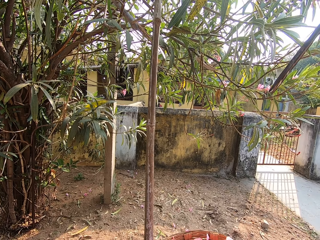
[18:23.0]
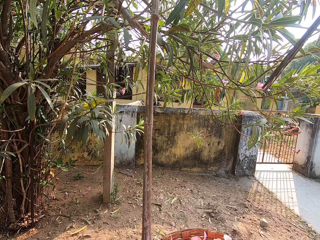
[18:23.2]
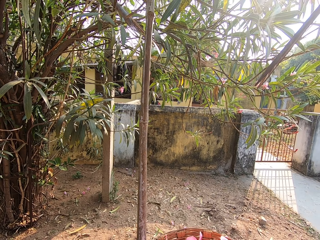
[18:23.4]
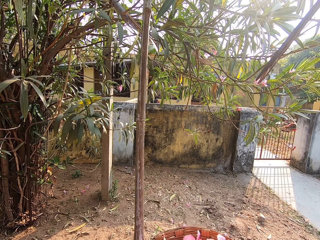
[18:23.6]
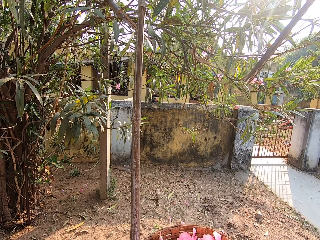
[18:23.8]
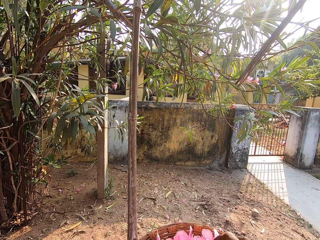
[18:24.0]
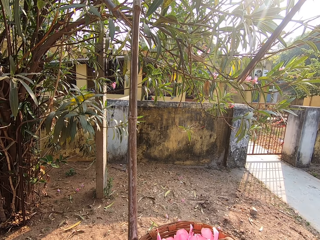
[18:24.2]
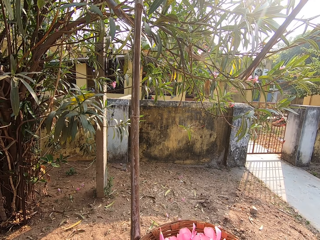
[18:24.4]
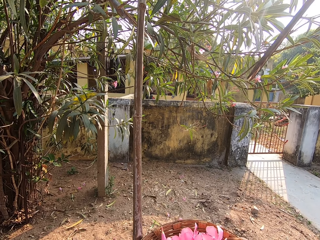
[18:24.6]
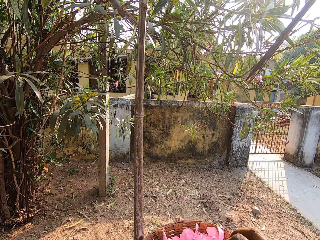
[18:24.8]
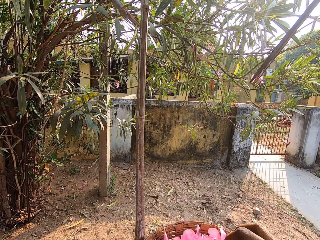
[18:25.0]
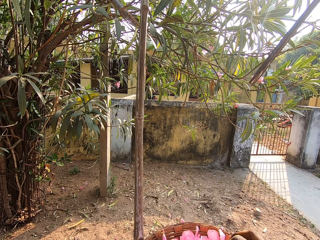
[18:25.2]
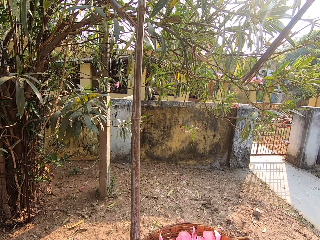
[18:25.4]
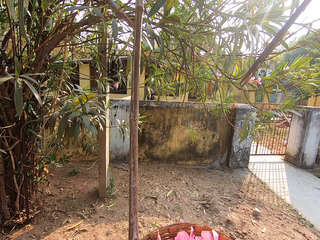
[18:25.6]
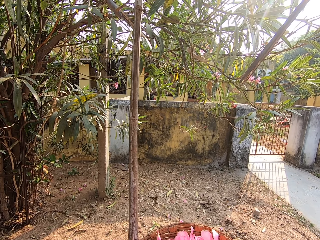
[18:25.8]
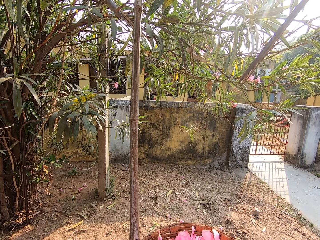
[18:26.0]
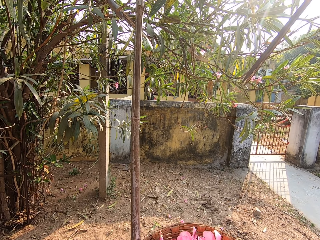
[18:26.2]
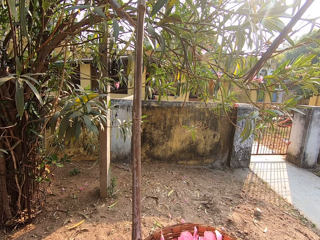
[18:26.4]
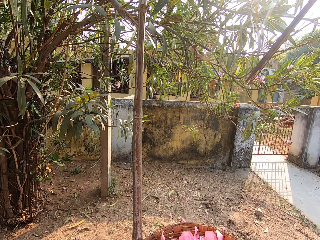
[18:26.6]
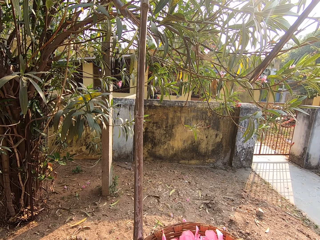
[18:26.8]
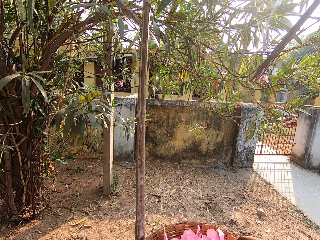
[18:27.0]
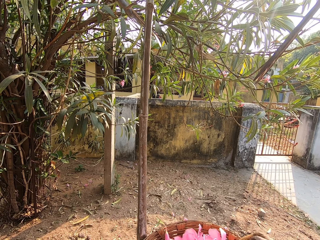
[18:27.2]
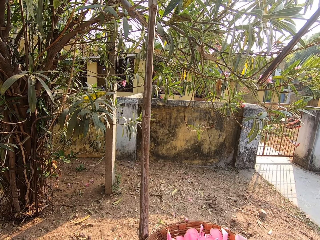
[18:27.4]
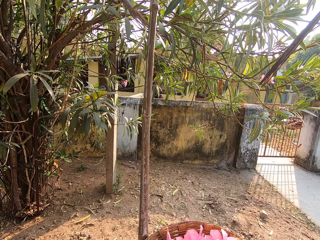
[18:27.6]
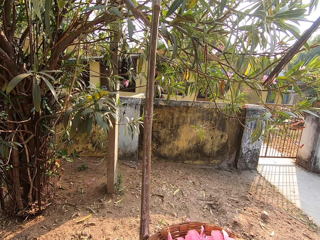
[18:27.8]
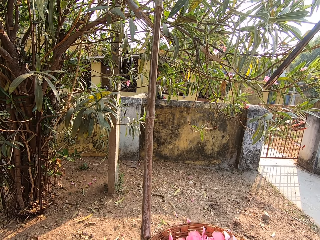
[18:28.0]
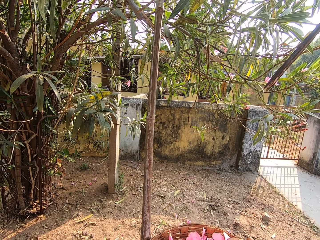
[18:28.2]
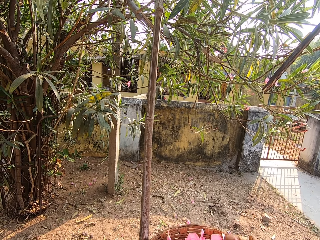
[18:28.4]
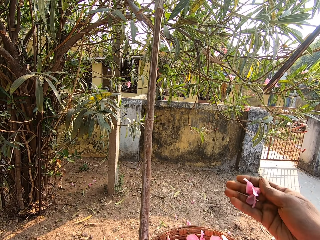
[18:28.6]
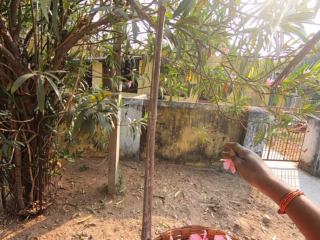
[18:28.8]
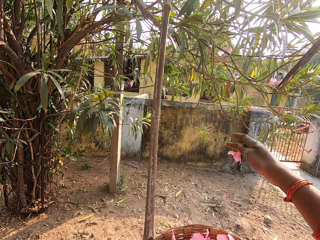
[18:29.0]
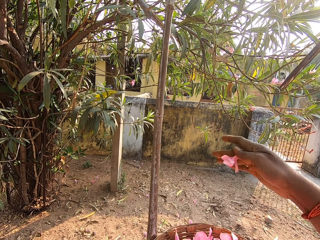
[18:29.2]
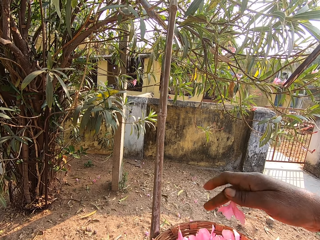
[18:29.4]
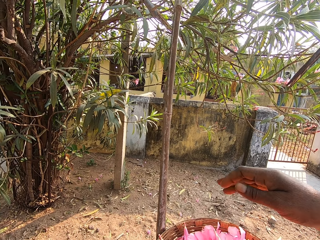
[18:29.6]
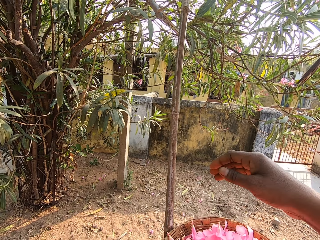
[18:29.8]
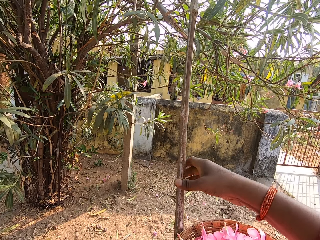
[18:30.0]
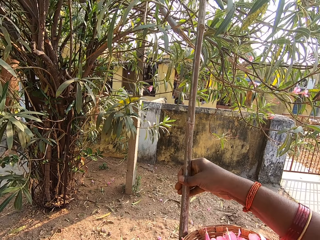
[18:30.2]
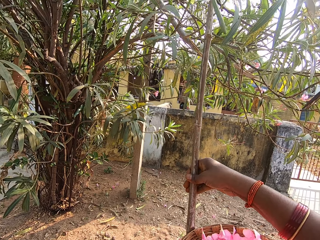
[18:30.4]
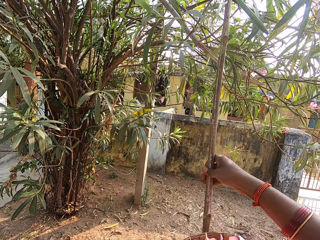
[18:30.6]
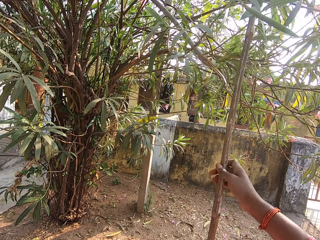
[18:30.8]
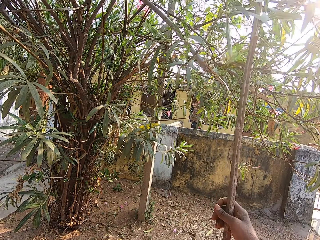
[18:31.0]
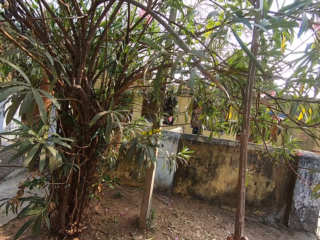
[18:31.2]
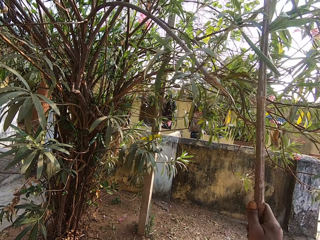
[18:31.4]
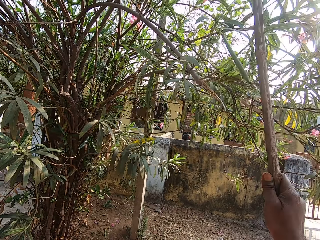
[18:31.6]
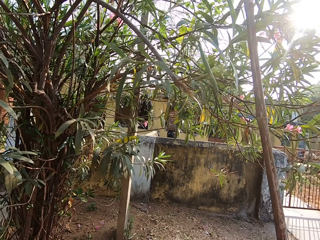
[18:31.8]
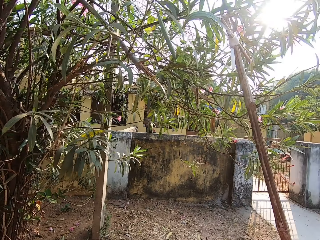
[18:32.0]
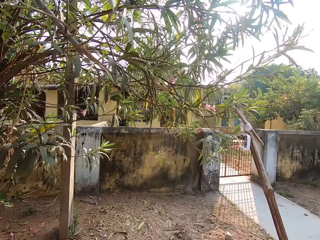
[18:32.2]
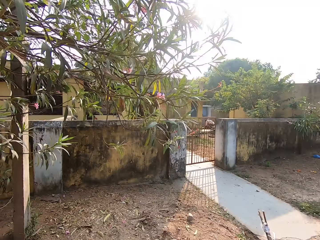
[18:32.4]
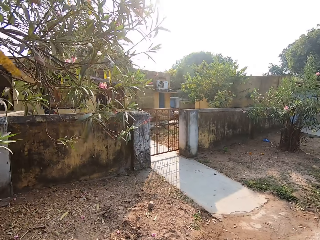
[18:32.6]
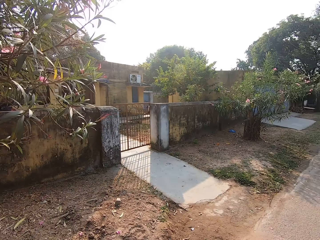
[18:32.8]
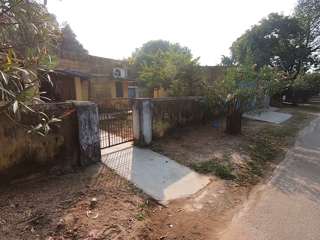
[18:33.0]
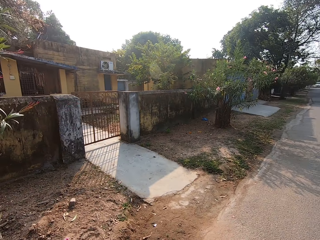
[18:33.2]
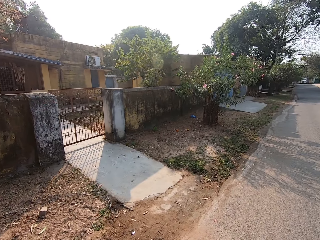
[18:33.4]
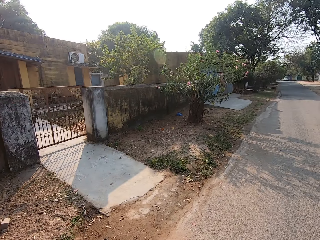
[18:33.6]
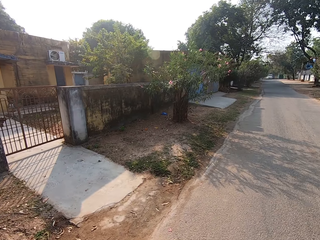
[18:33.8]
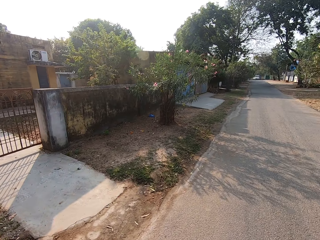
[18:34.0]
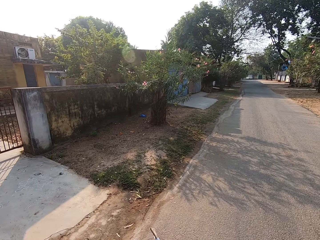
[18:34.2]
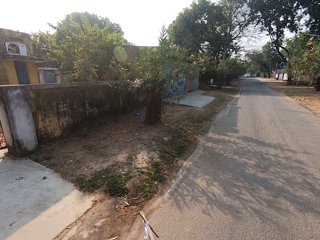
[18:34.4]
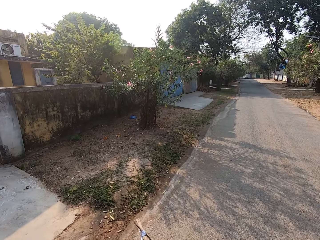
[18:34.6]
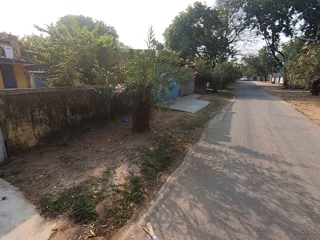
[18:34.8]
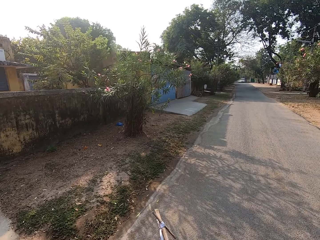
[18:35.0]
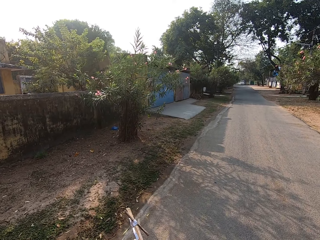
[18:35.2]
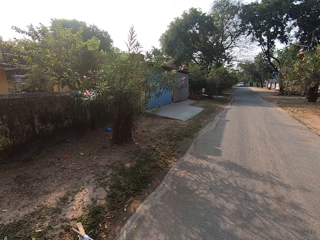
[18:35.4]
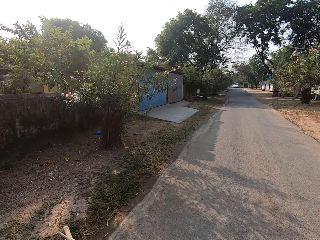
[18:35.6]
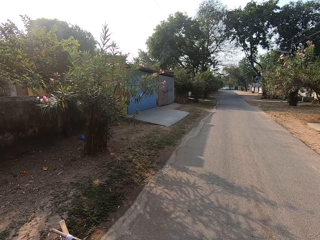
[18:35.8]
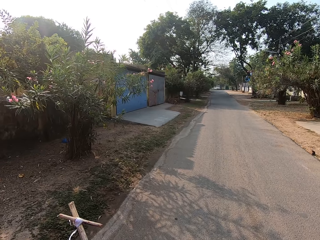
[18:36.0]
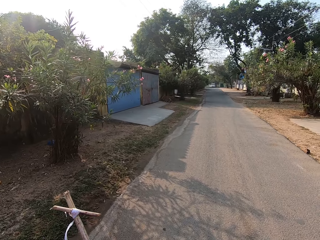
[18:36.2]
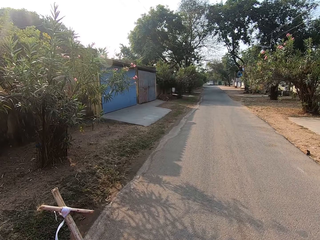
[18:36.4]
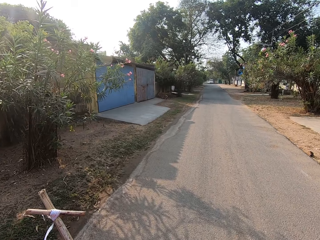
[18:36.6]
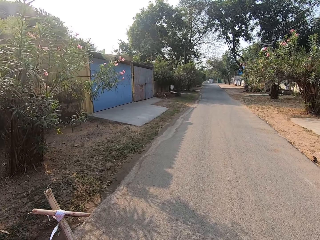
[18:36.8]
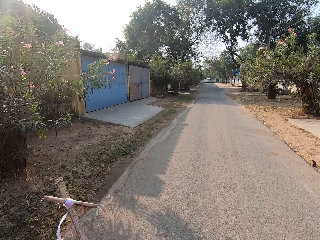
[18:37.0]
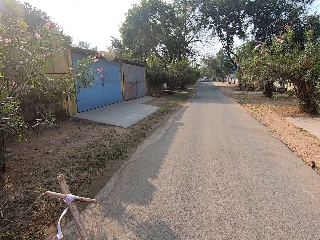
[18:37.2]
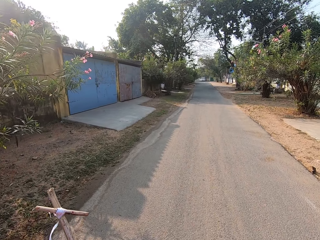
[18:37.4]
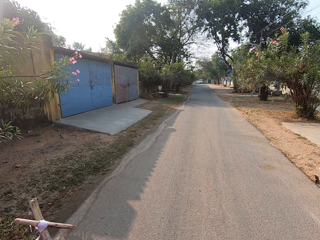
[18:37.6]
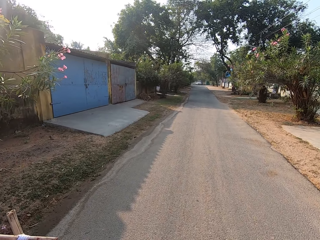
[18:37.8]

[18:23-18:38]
The camera wearer moves some flowers in the basket with her right hand. She stares around. She picks a flower petal from the basket with her right hand. She drops the flower petal into the basket with her right hand. She stares at a flower. She removes the stick from the tree with her right hand. She walks on the road.

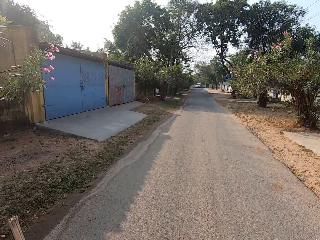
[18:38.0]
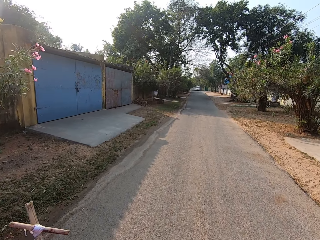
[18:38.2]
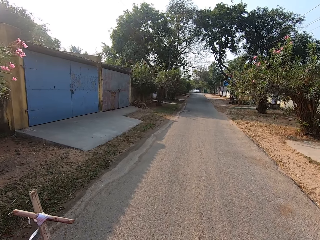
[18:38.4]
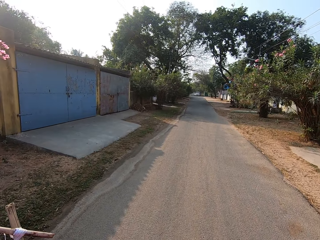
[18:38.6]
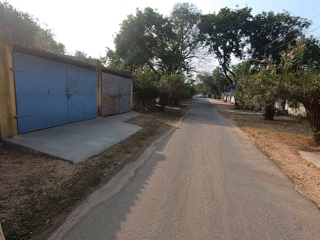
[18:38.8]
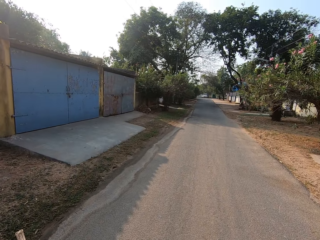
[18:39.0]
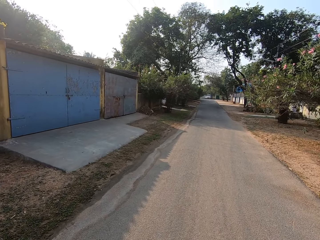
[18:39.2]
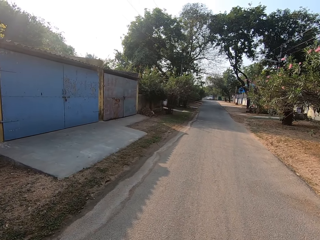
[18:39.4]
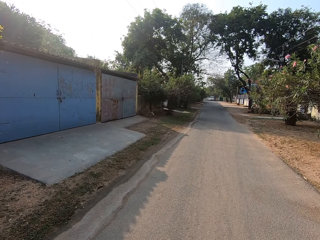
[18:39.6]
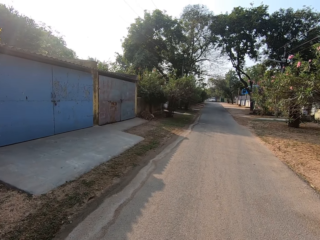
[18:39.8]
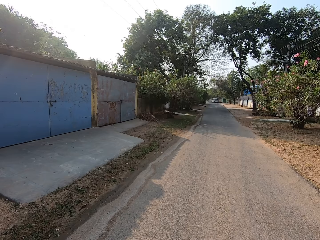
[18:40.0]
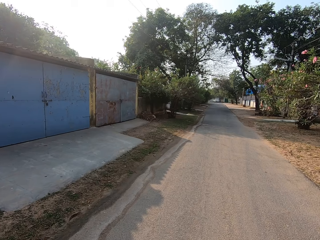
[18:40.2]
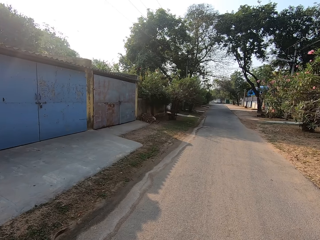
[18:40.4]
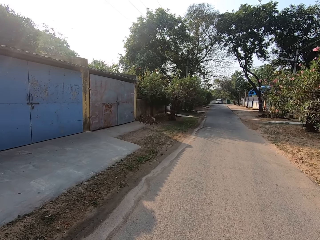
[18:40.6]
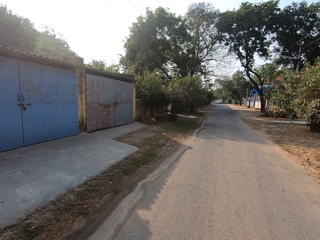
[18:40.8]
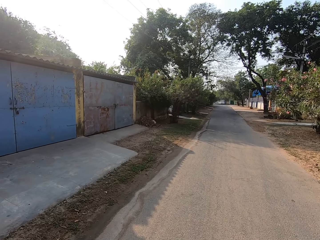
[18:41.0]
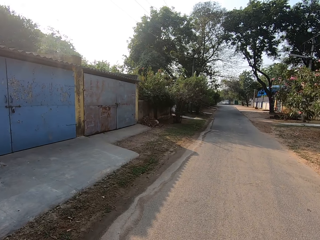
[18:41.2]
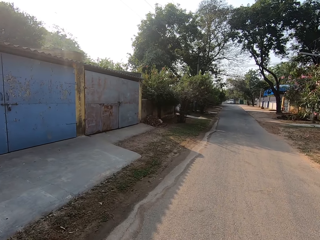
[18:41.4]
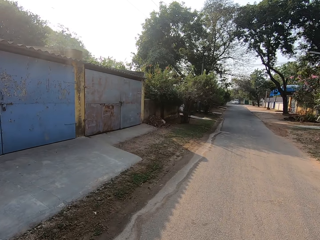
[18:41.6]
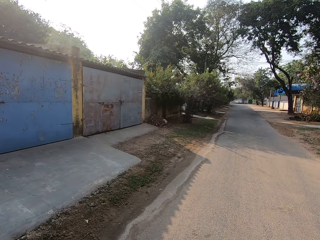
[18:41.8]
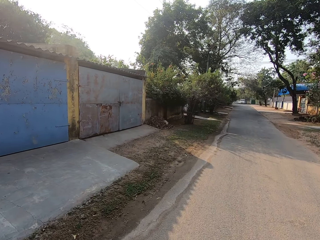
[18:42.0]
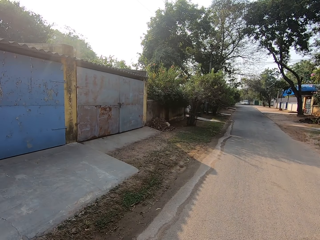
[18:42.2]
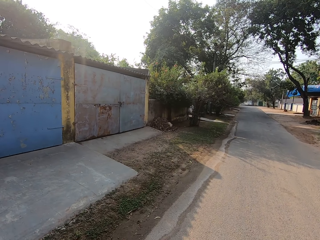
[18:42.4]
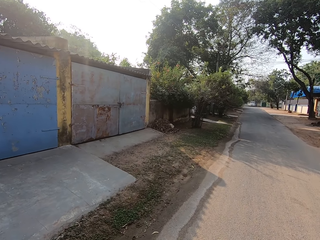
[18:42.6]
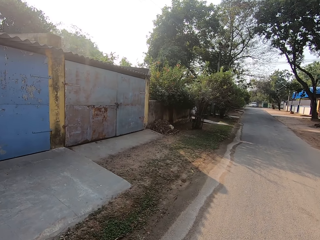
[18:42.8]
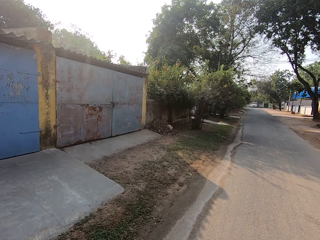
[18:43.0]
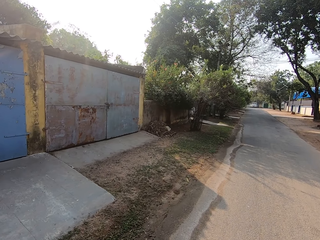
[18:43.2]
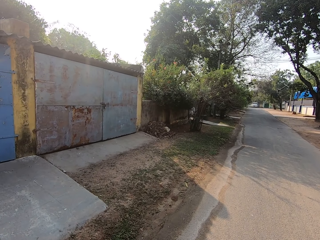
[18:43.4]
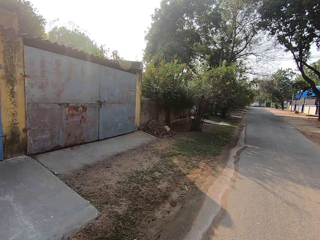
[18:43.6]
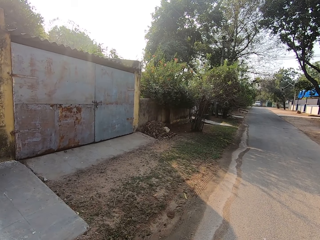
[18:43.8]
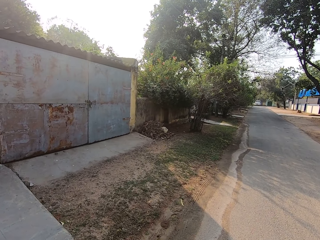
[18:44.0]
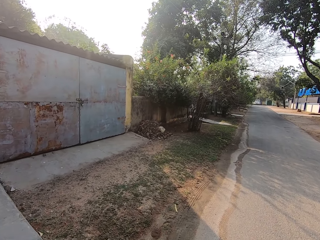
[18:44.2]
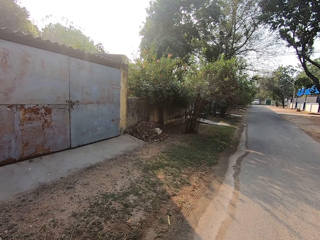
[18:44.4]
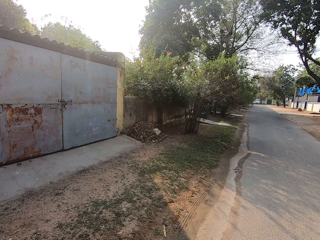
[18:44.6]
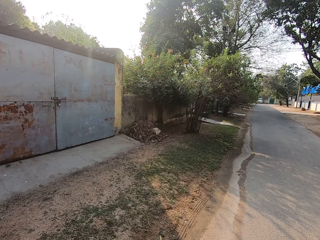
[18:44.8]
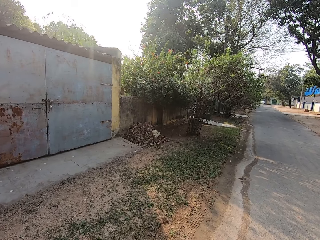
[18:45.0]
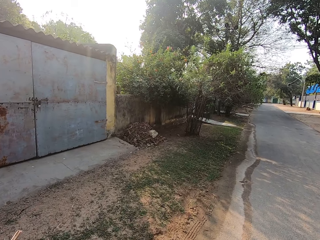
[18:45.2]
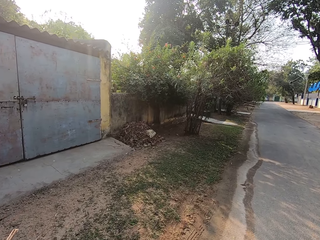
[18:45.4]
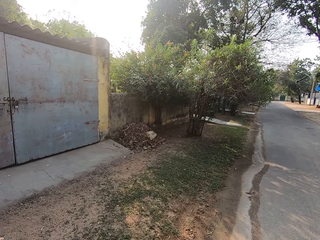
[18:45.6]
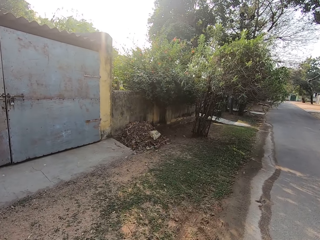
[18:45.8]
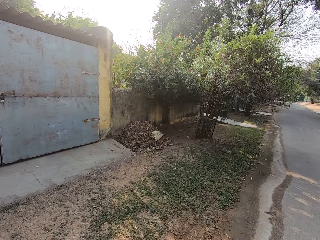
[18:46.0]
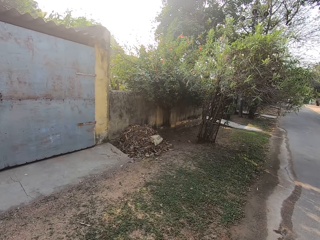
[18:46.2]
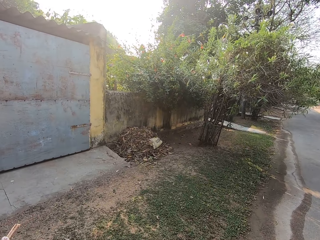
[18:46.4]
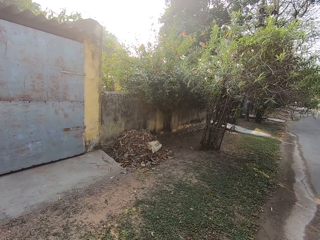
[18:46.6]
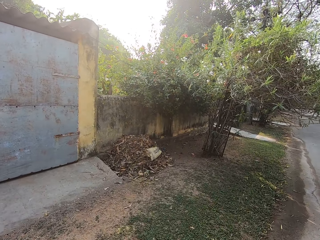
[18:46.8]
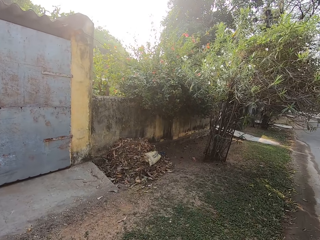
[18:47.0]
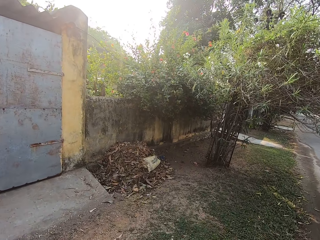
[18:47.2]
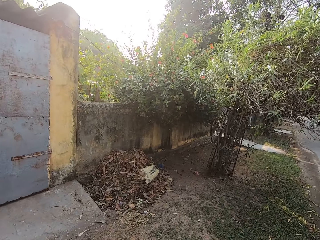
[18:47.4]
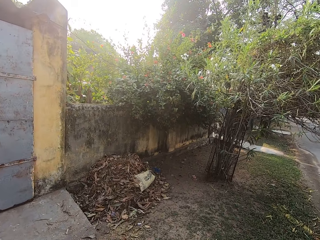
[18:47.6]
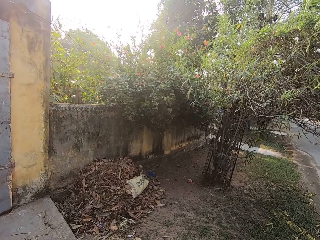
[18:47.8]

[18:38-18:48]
The camera wearer walks towards a tree beside the road.
